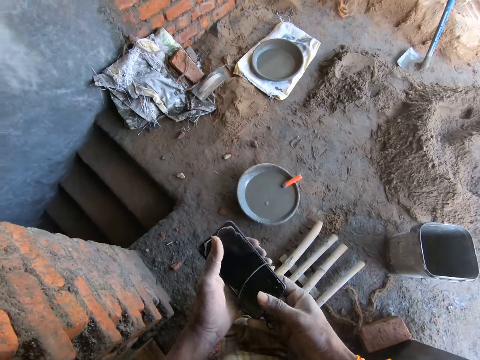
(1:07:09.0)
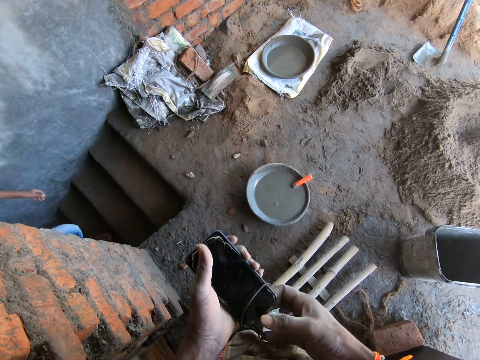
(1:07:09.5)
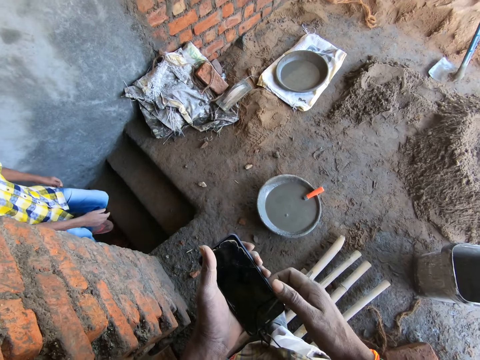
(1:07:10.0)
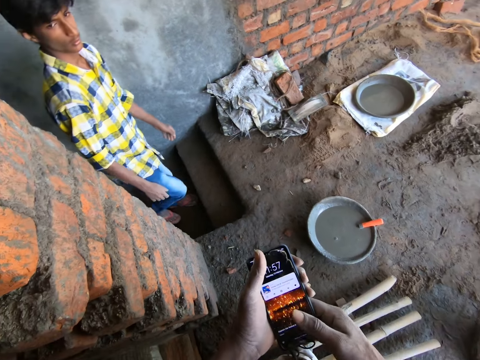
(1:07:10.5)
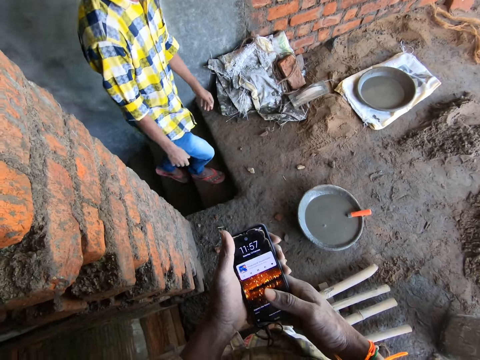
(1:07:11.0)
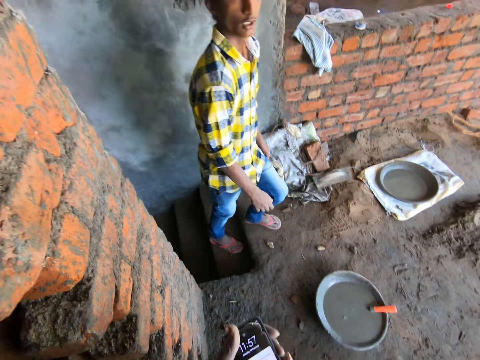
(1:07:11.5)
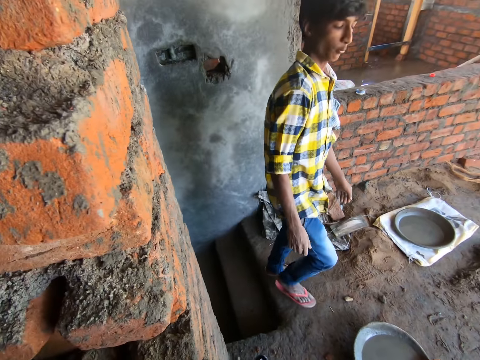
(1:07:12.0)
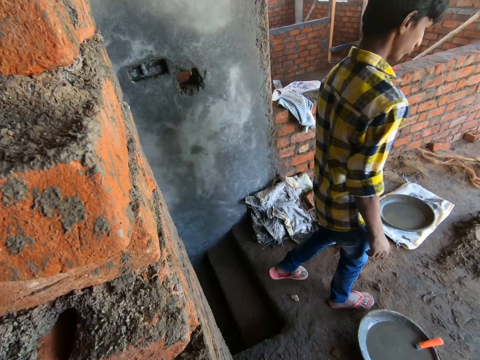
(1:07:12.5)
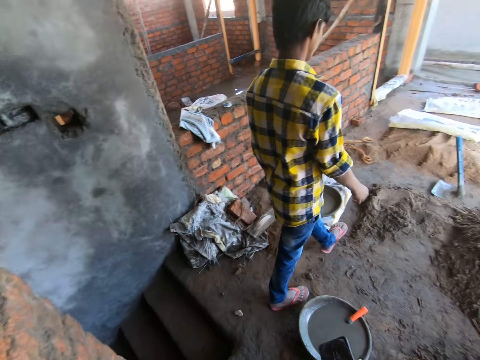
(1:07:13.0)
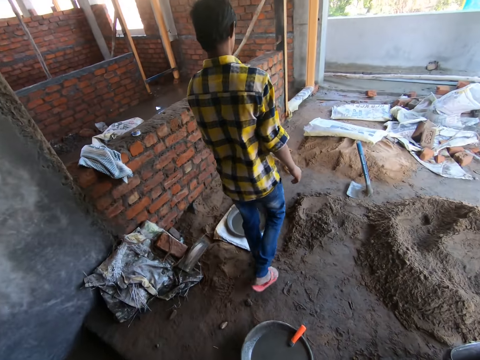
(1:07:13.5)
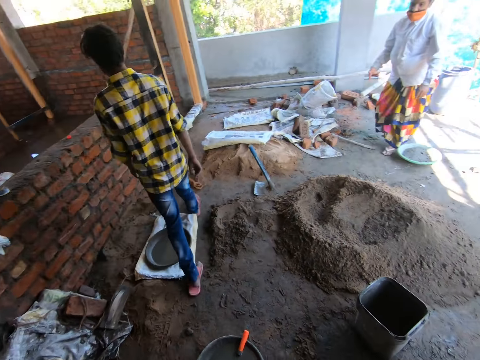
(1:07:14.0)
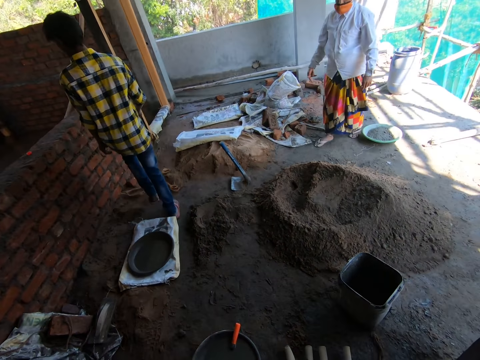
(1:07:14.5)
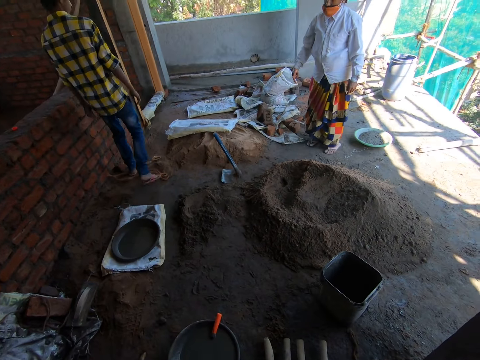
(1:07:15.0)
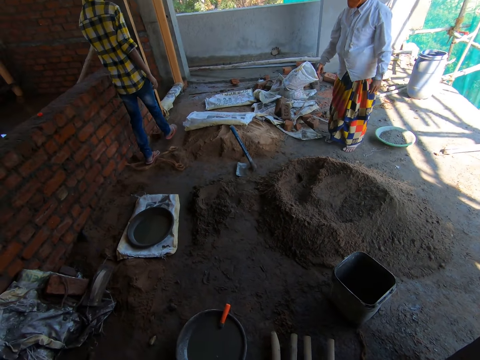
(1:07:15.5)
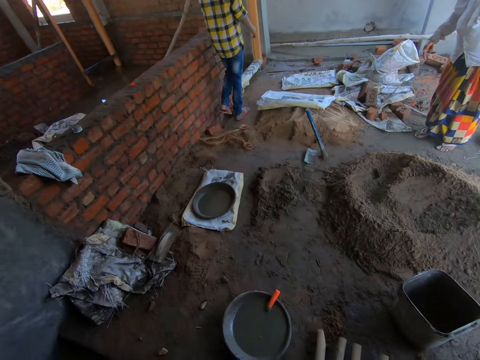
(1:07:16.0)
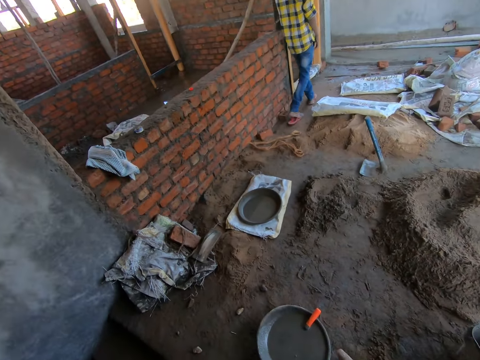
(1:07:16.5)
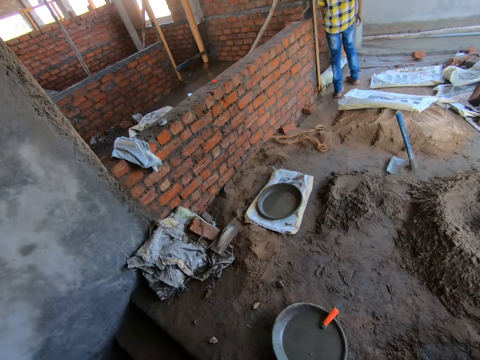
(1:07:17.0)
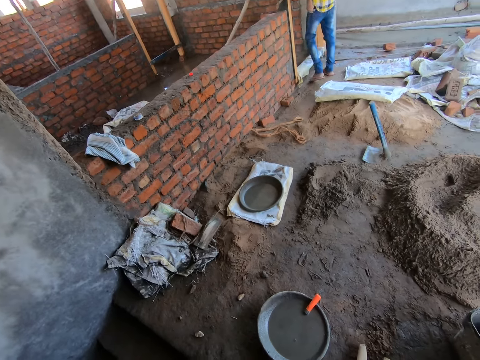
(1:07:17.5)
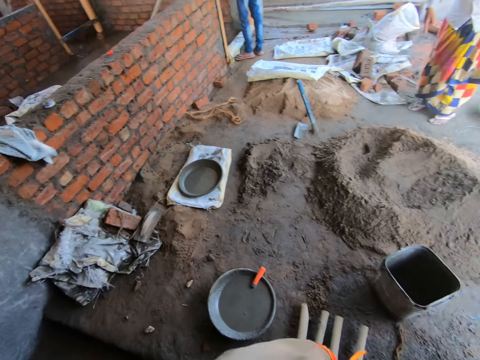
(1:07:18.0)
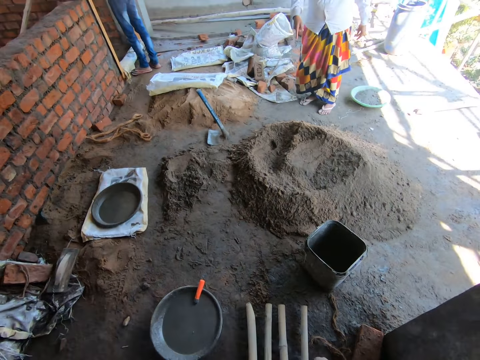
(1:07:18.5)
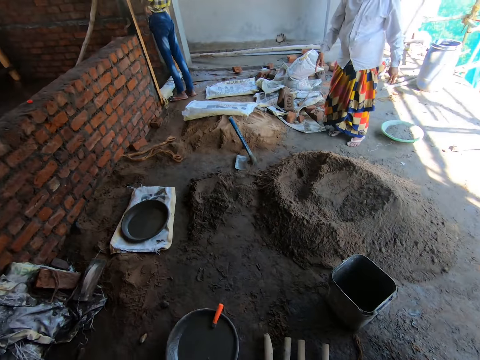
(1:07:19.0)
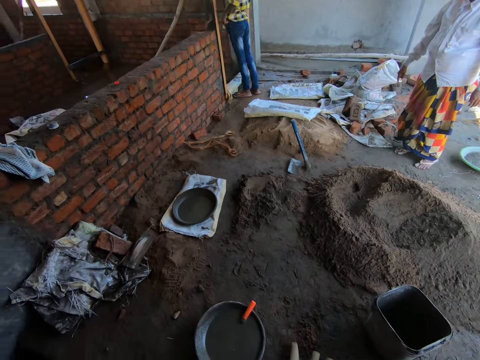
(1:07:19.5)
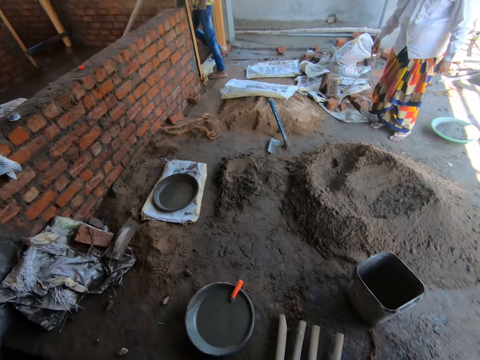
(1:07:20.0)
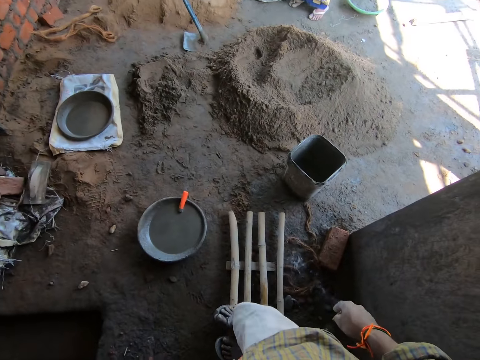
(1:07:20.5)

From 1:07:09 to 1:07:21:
The camera wearer passes a phone in his right hand to his left hand. He holds the phone with his hands. He operates the phone in his left hand with his right hand. He interacts with a man. He stands on the wooden scaffold. The woman interacts with the man.

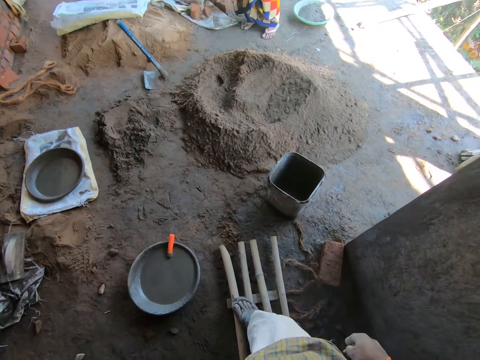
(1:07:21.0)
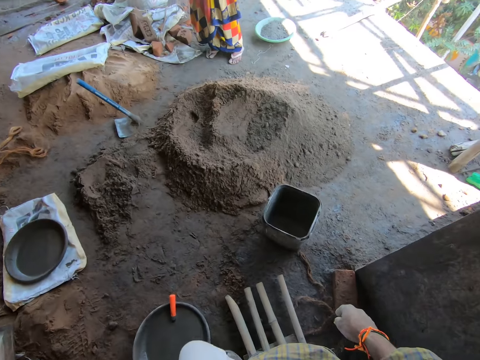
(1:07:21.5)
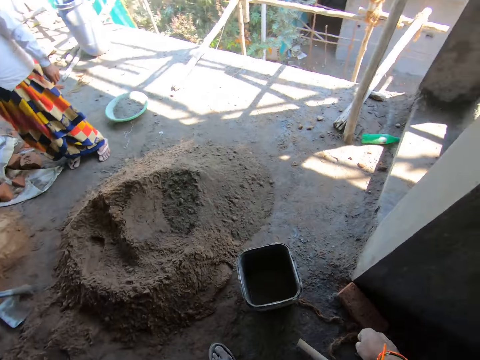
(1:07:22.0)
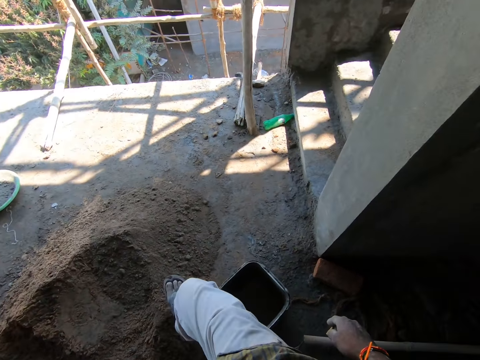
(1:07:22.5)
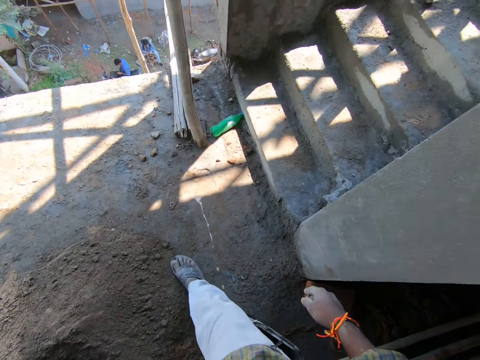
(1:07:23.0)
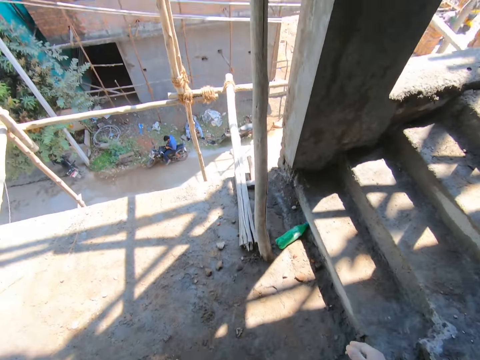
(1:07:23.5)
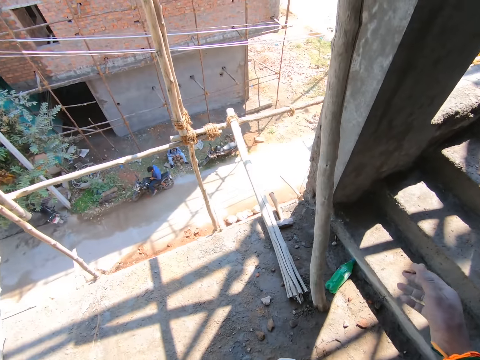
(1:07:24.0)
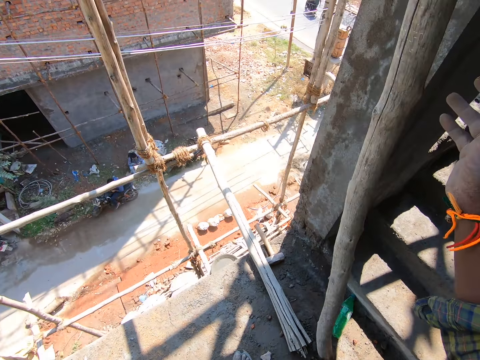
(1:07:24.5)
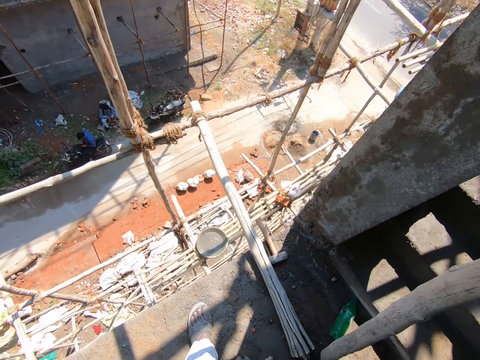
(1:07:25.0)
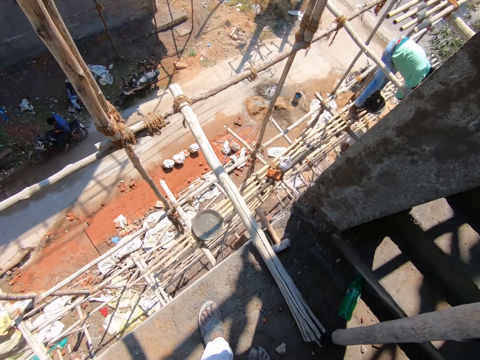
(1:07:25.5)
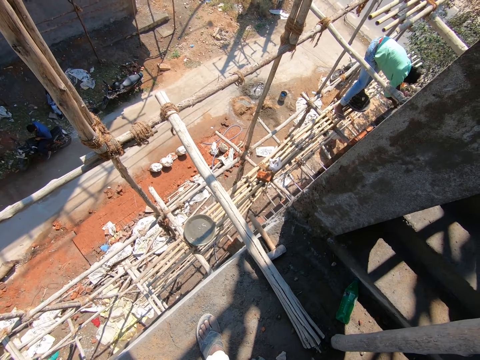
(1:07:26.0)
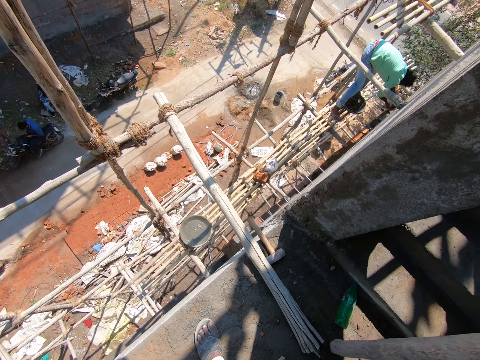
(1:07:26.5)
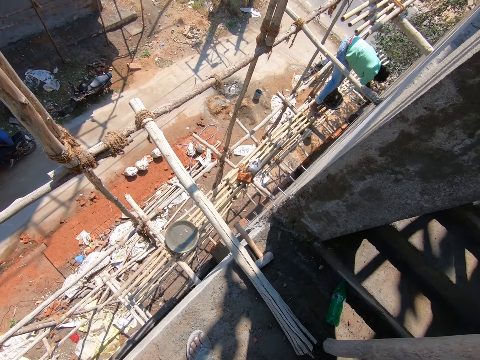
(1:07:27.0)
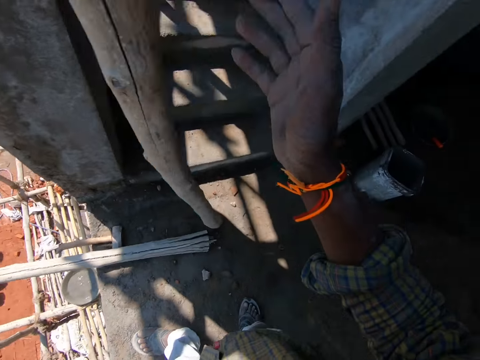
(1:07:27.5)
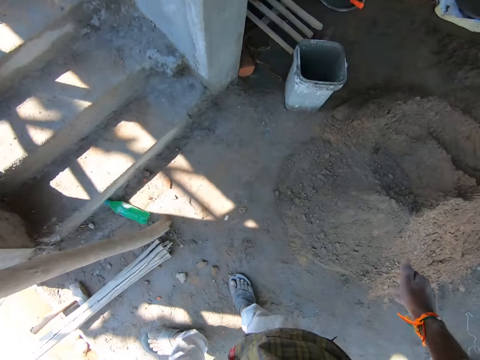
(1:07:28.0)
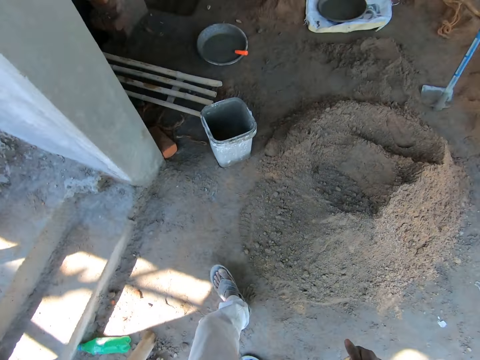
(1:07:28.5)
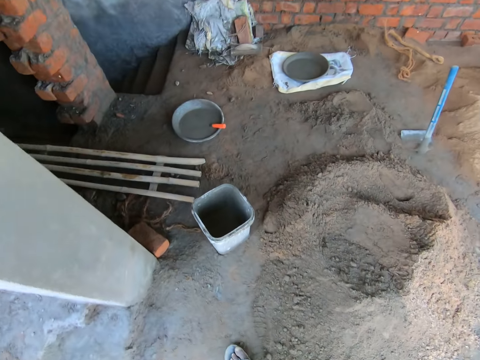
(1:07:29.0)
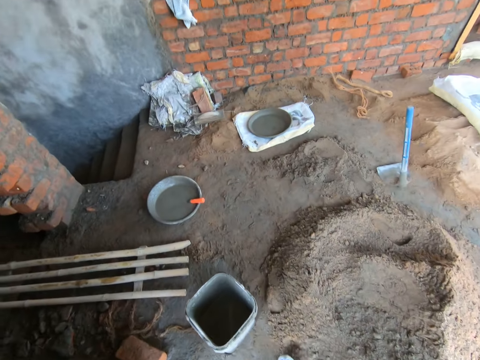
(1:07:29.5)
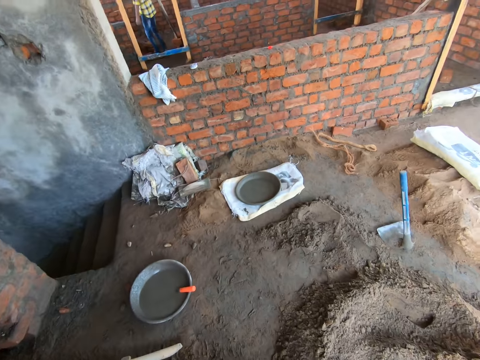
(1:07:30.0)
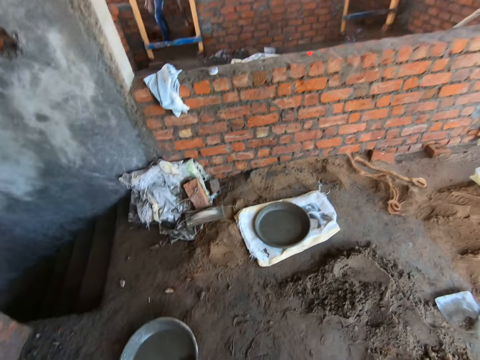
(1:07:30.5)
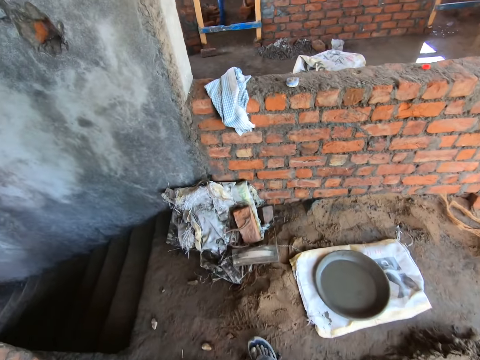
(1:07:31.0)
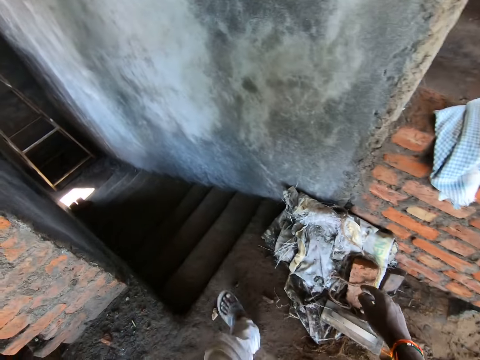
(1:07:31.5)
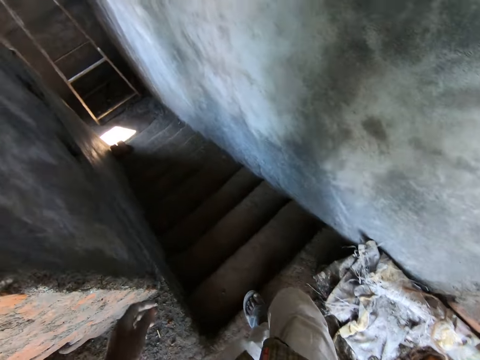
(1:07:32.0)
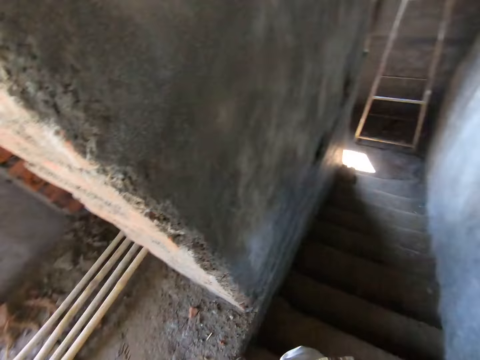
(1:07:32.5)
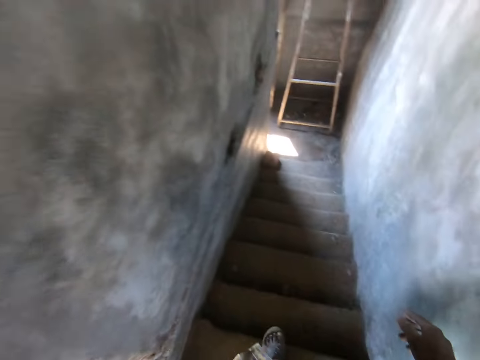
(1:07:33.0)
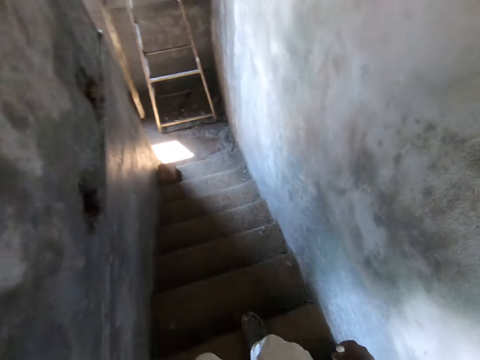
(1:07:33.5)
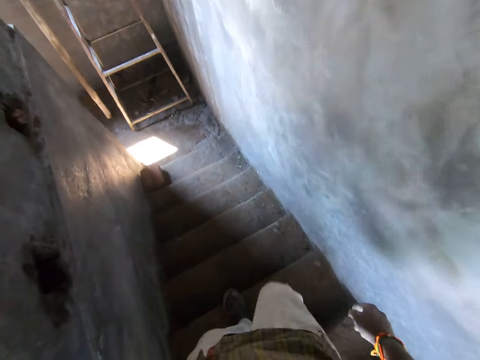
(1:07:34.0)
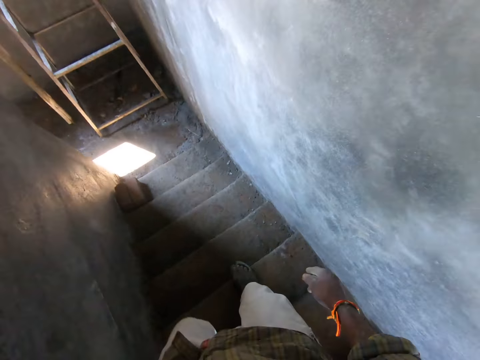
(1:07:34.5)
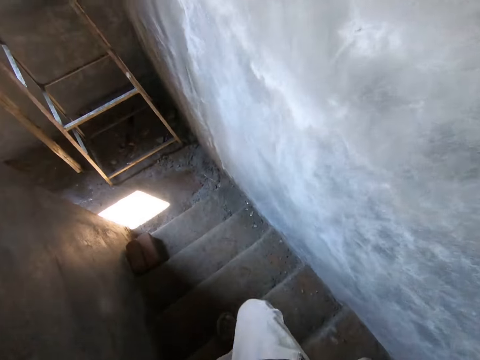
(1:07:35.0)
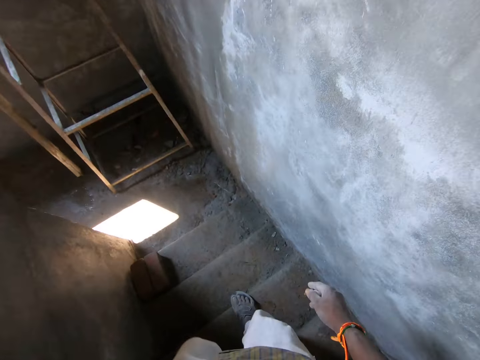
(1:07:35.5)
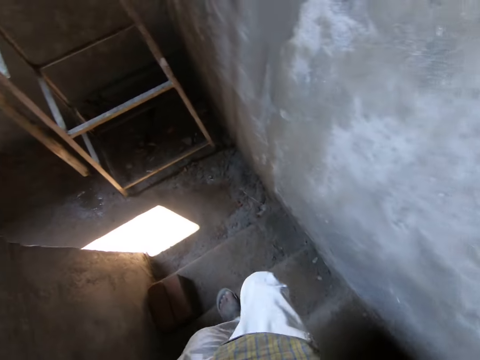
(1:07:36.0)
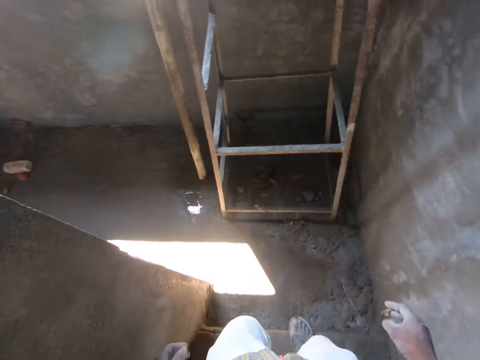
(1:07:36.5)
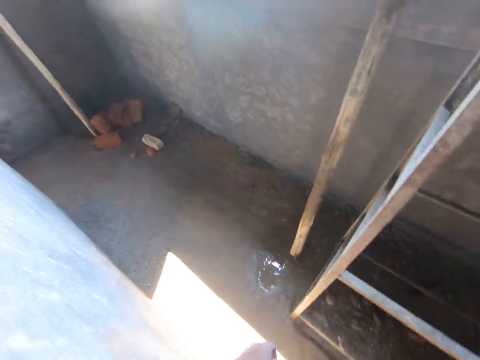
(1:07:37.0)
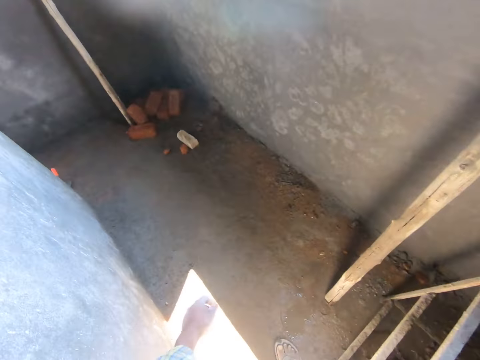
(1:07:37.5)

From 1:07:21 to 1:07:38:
The camera wearer walks on the floor. He spits on the floor. He walks on the floor. He holds a bamboo pole with his right hand. He stands on the floor. He walks on the floor. He walks down the stairs. He spits on the stairs. He walks down the stairs.
